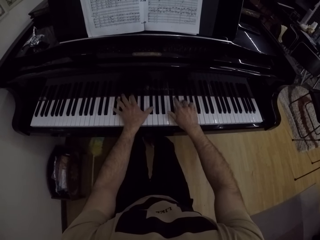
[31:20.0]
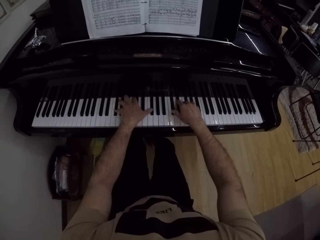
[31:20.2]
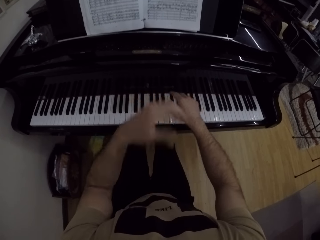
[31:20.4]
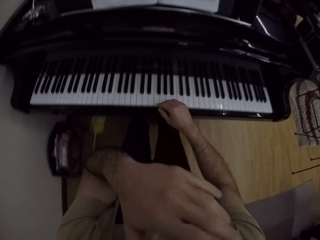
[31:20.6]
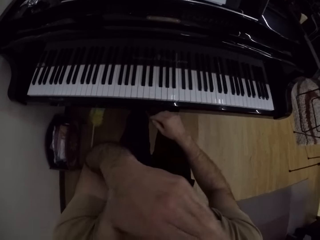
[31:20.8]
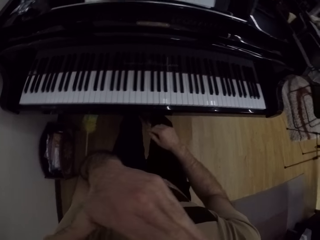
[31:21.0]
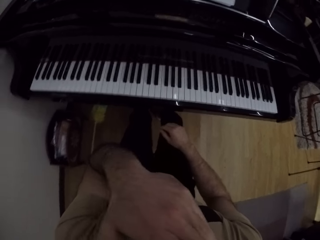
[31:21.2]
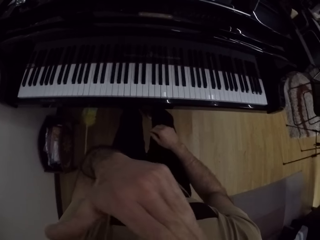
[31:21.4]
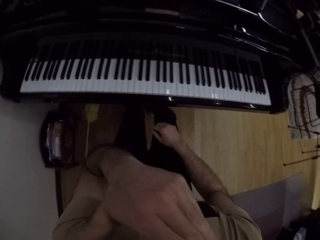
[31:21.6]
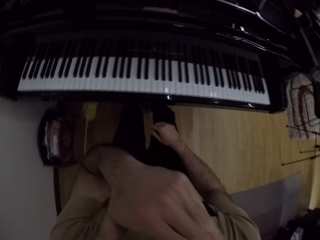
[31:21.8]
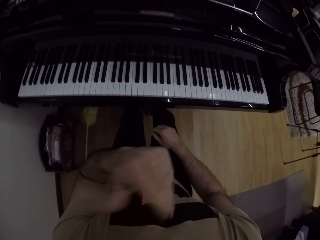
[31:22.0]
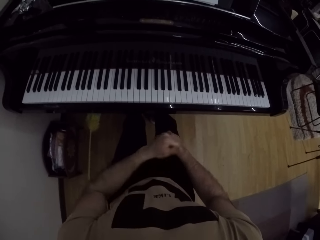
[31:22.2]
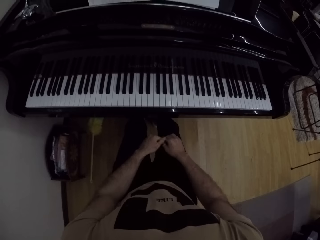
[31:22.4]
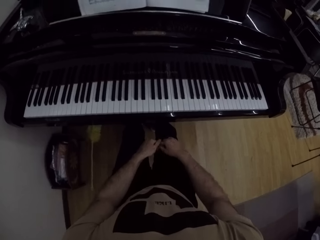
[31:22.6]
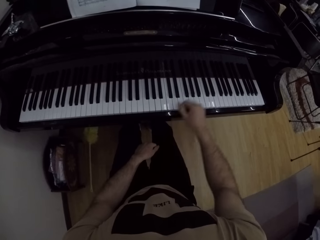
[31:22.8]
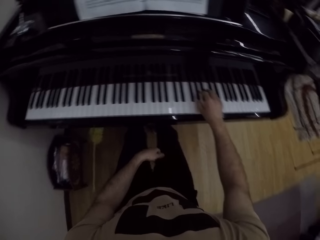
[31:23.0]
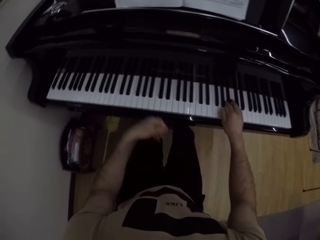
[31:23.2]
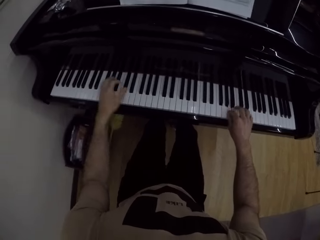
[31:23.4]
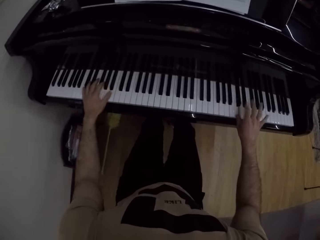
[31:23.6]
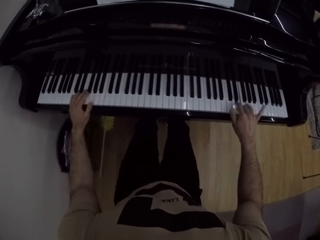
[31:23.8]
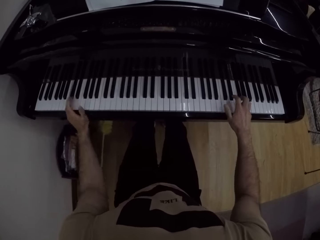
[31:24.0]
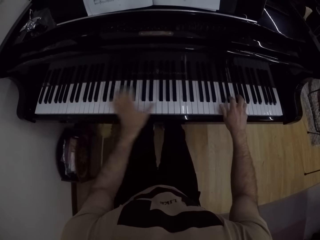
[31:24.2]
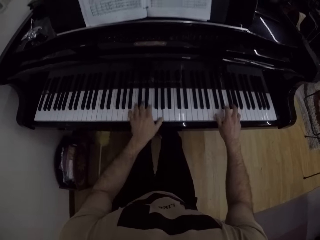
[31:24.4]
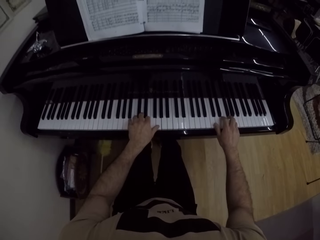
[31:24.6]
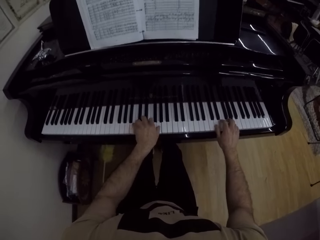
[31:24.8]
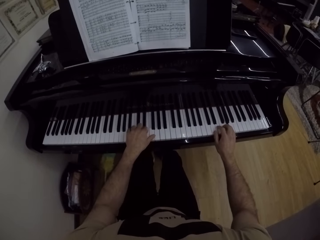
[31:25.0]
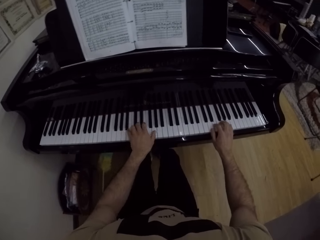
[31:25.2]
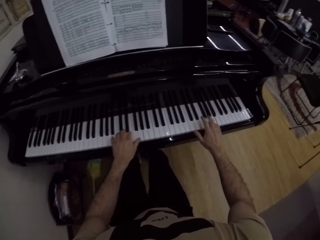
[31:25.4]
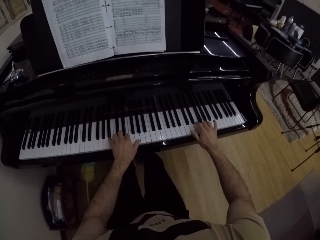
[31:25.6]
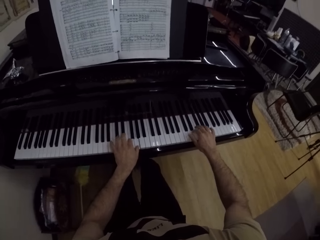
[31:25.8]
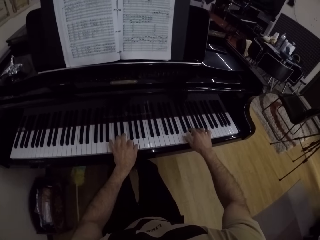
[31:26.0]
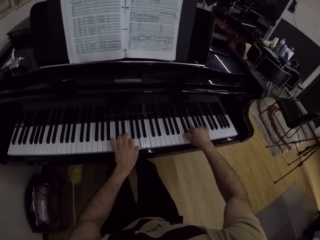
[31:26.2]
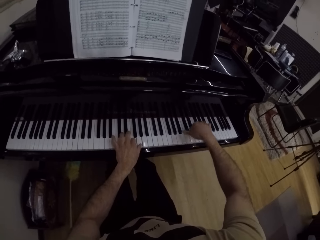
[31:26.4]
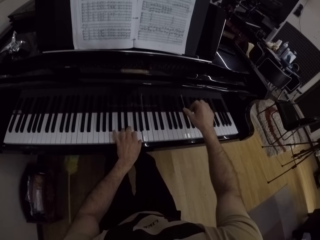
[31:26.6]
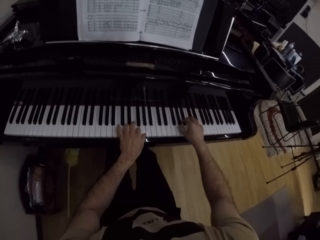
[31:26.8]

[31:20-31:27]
The camera wearer lifts up the hand. They put the hand down. They play a piano.

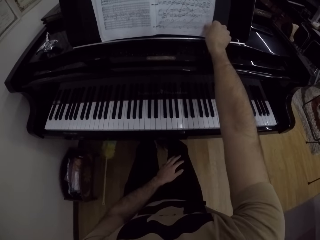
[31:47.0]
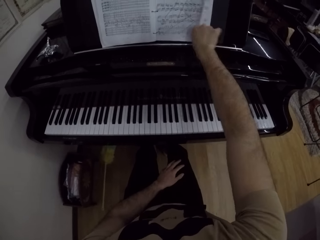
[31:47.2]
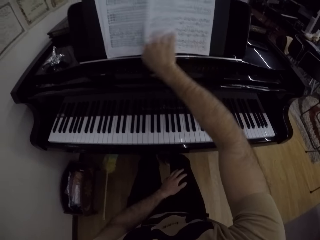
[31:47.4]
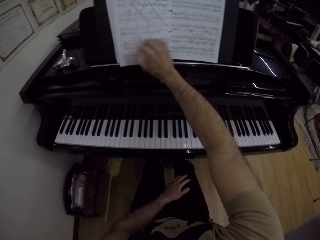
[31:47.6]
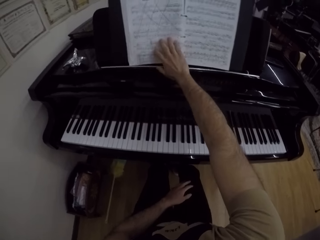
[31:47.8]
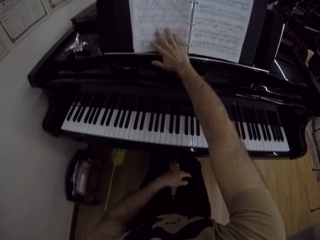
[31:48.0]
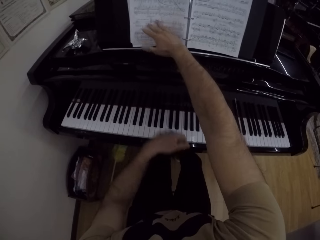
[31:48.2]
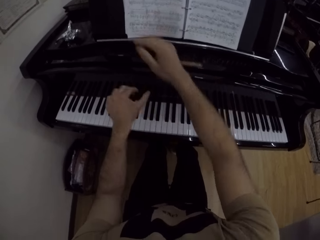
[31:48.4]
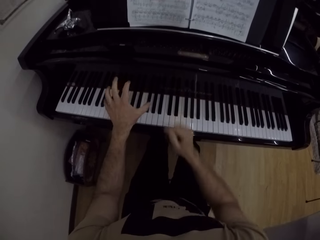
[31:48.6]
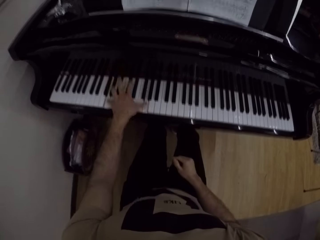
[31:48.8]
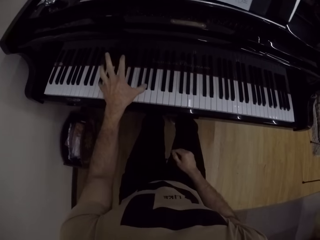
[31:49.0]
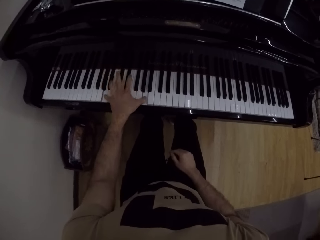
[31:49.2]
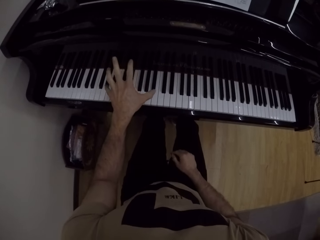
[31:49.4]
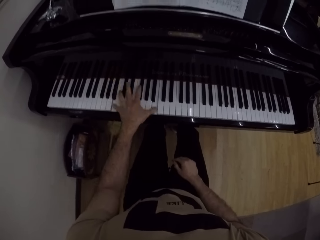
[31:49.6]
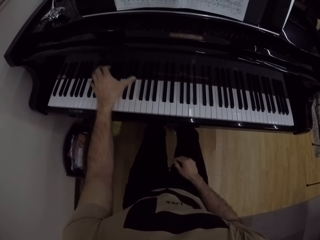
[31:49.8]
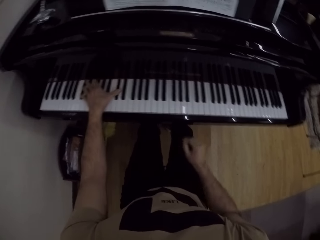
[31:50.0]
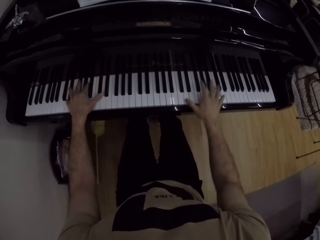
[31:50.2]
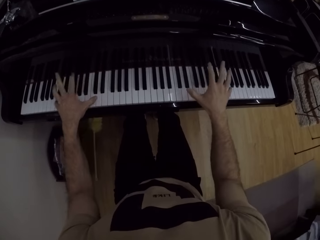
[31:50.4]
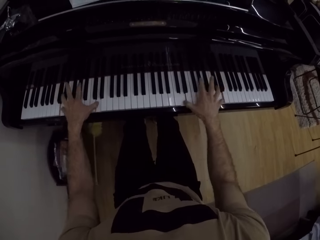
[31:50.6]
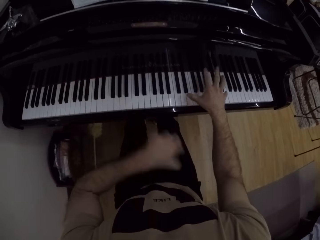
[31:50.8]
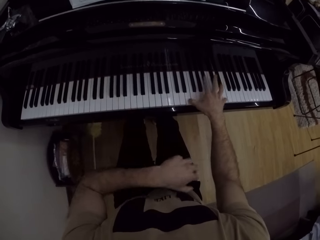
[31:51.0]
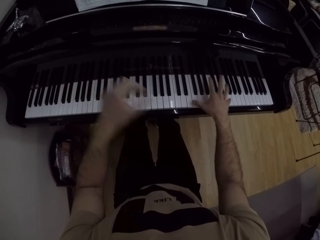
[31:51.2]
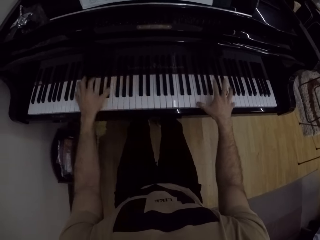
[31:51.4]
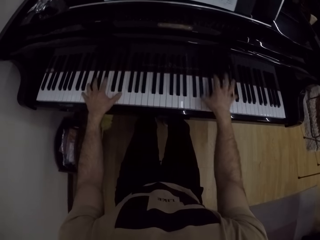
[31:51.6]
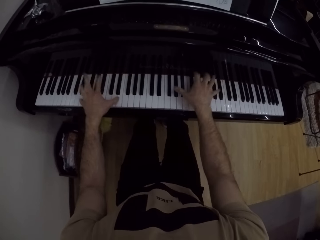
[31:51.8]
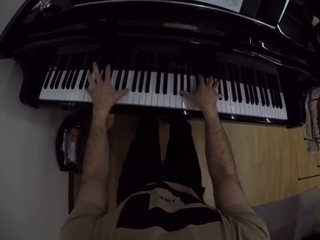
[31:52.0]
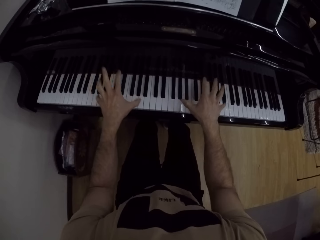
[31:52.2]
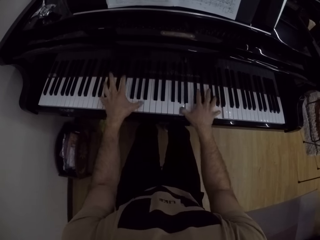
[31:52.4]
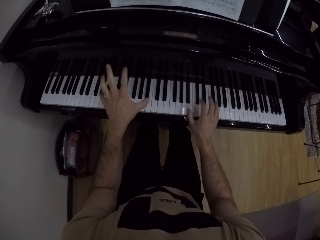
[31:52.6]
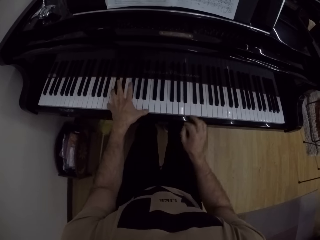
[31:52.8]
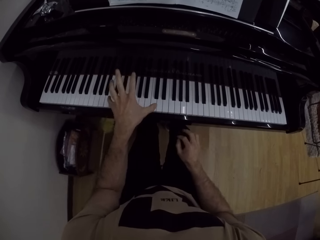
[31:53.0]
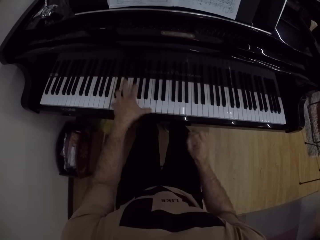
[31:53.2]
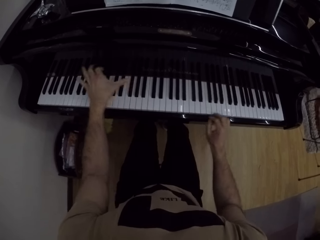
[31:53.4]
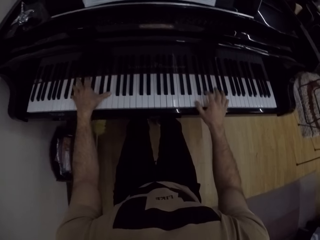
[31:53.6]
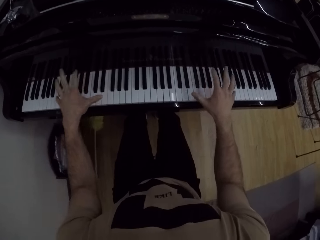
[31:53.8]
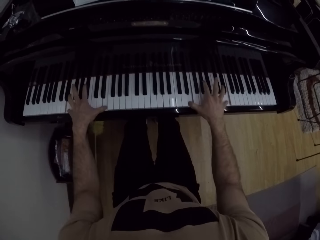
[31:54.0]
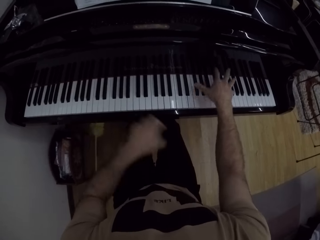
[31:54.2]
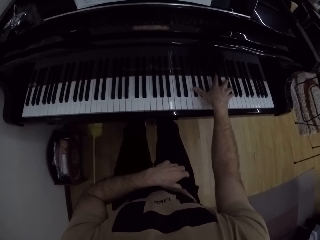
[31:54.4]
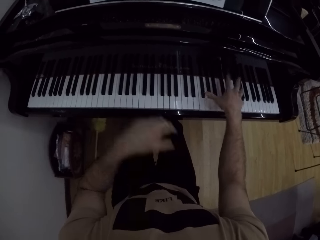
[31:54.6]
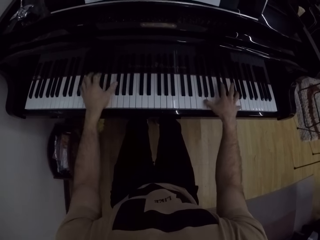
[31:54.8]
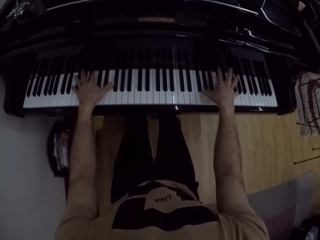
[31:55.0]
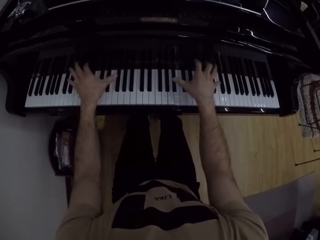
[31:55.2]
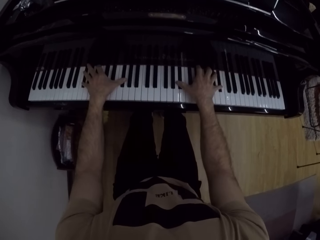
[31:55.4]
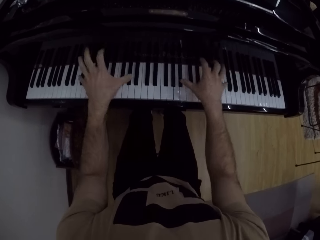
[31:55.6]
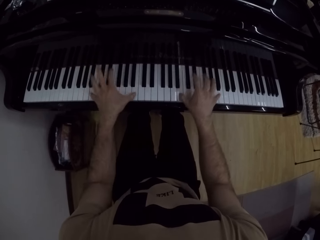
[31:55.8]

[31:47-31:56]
The camera wearer plays the piano with his left hand. He places his right hand on his right lap. He plays the piano with both hands.

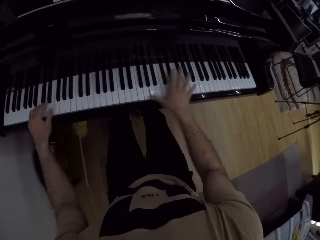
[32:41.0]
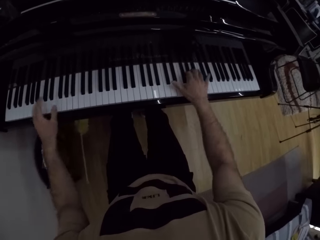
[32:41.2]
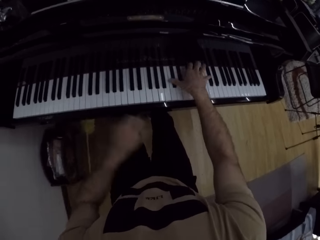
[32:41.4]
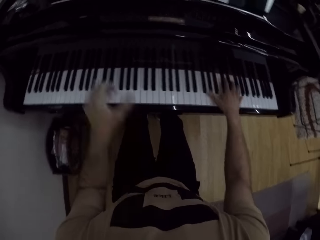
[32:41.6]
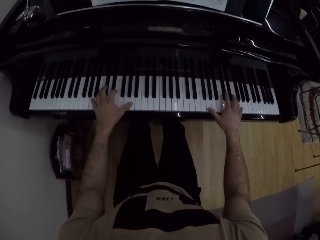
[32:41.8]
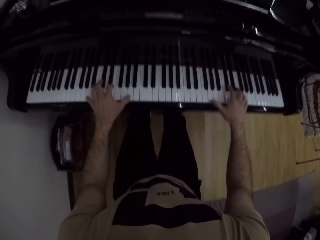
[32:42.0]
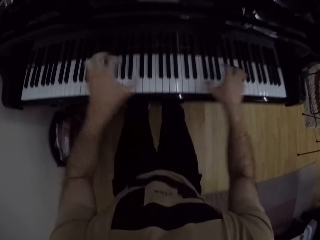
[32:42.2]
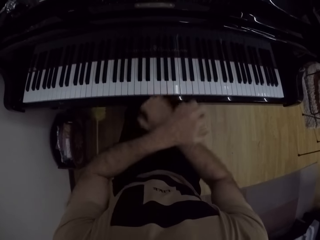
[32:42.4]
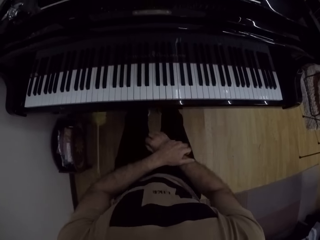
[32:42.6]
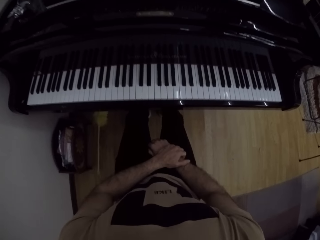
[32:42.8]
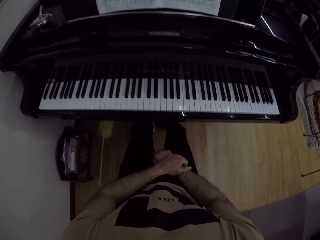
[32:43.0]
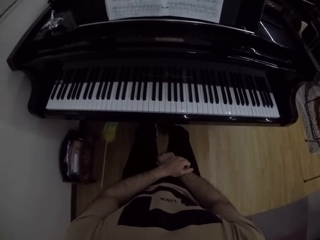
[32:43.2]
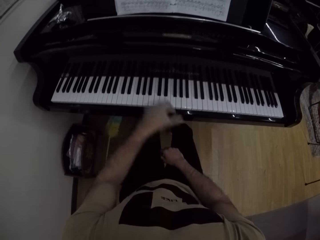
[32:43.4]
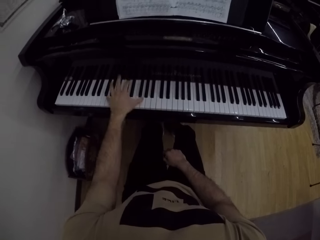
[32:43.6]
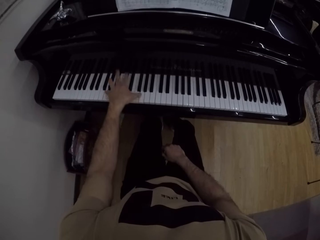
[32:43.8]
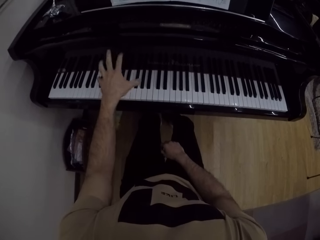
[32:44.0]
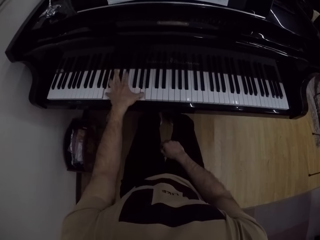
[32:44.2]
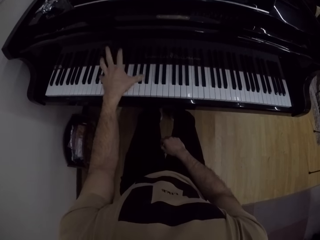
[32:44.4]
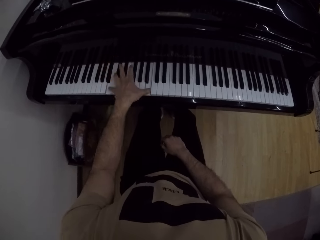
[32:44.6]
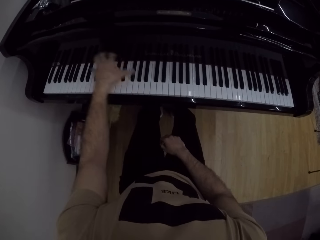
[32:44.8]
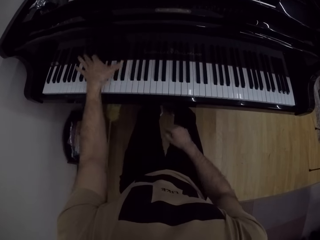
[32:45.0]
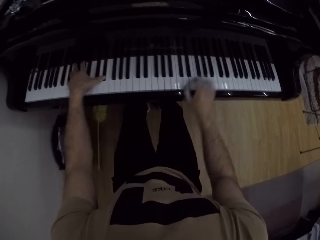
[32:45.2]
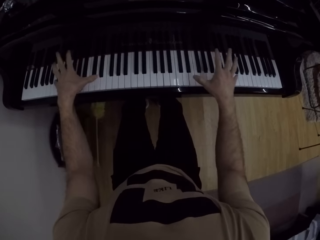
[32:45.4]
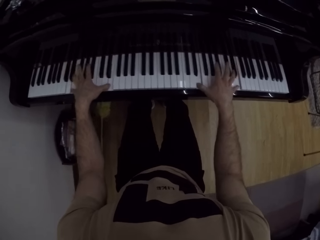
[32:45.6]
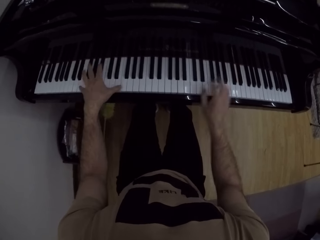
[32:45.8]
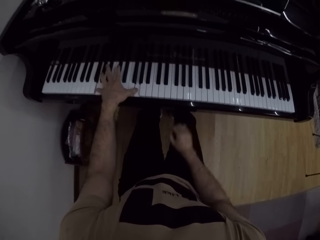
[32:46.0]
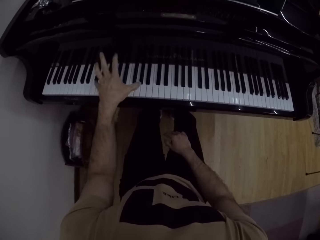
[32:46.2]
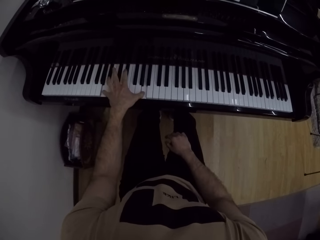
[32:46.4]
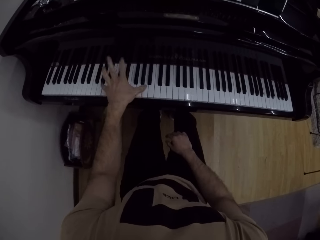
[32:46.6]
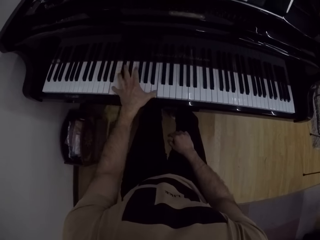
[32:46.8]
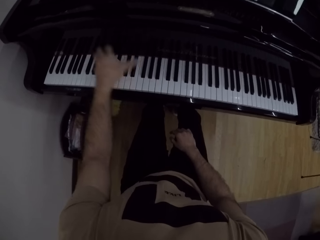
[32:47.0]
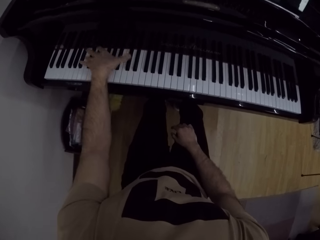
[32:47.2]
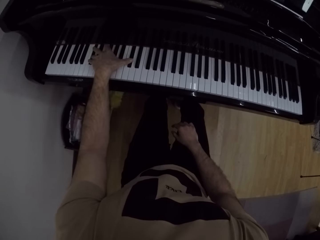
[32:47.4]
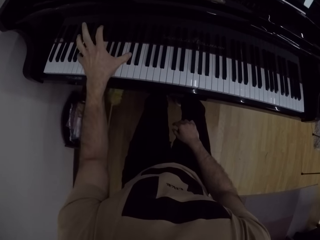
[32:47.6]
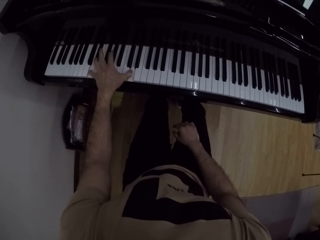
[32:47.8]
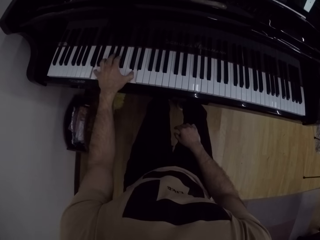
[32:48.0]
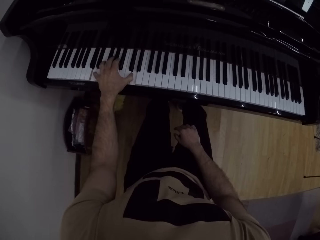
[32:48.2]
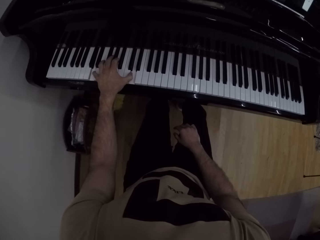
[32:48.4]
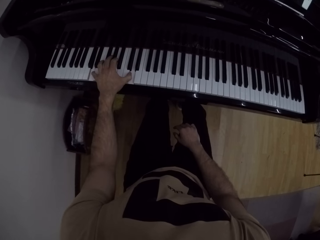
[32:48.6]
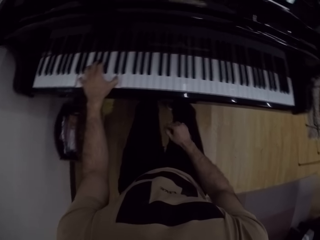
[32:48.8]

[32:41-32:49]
The camera wearer places his left hand over his right hand on his right lap. He plays the piano with his left hand. He plays the piano with both hands. He plays the piano with his left hand and places his right hand on his right lap.
